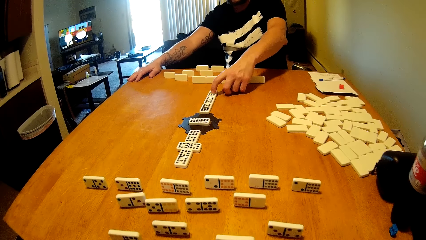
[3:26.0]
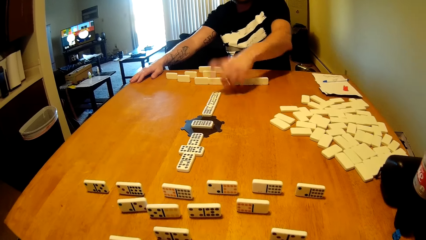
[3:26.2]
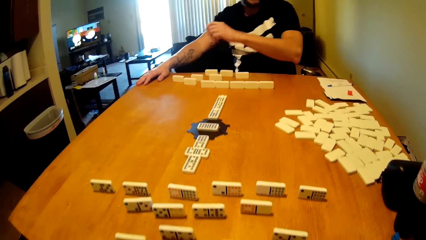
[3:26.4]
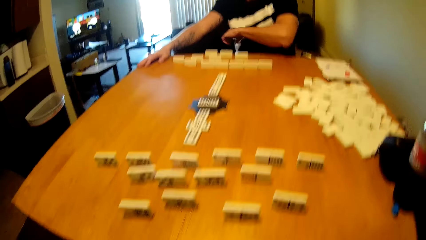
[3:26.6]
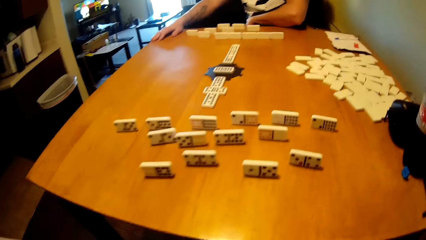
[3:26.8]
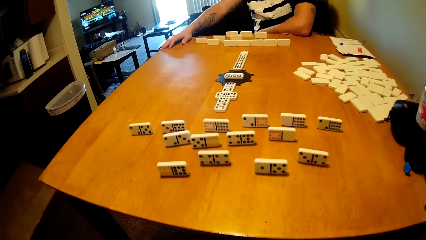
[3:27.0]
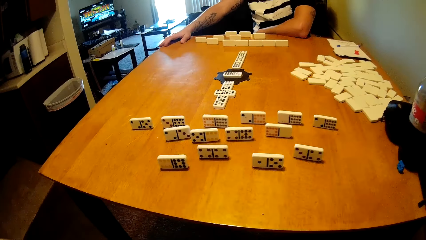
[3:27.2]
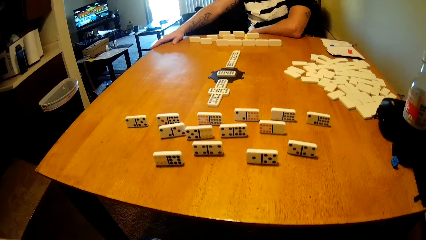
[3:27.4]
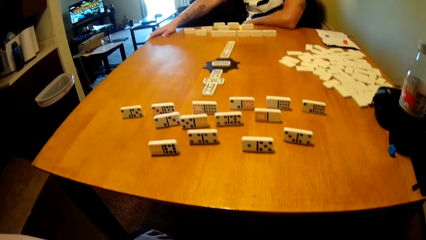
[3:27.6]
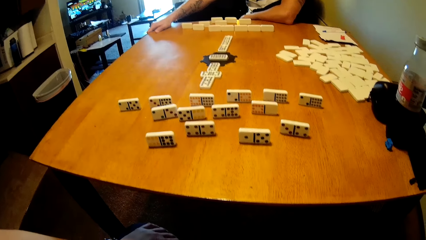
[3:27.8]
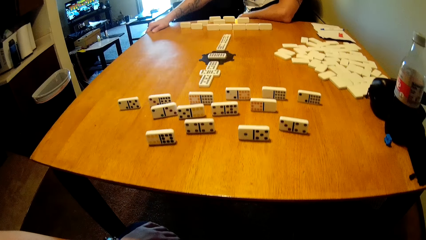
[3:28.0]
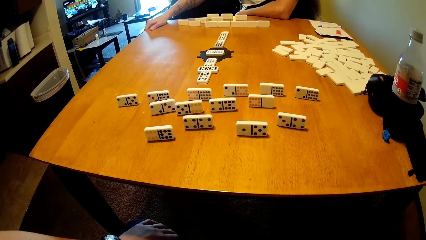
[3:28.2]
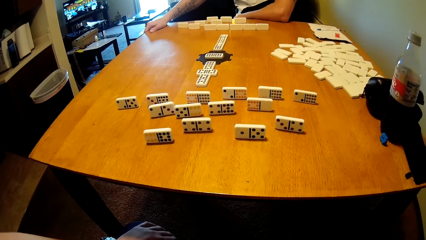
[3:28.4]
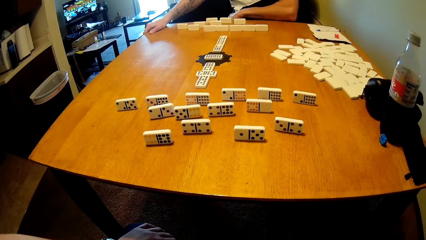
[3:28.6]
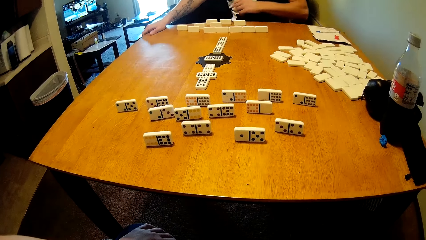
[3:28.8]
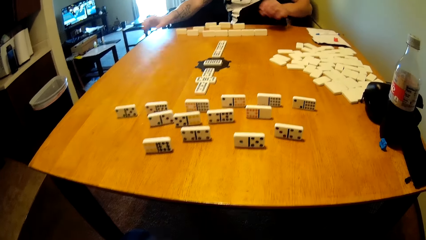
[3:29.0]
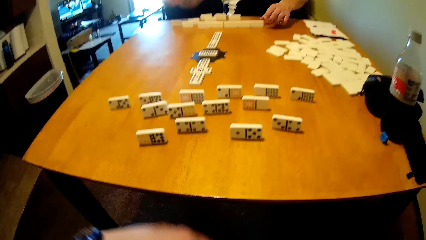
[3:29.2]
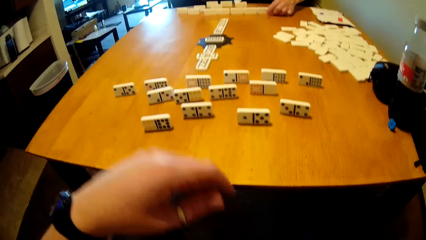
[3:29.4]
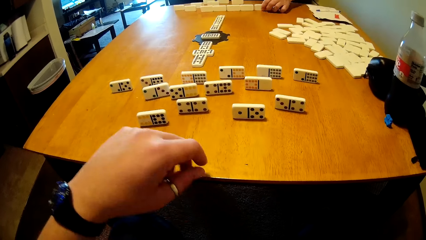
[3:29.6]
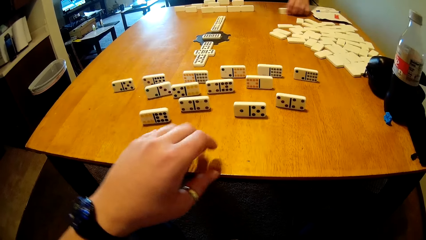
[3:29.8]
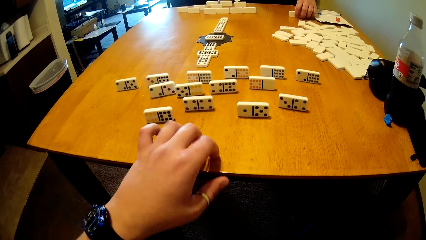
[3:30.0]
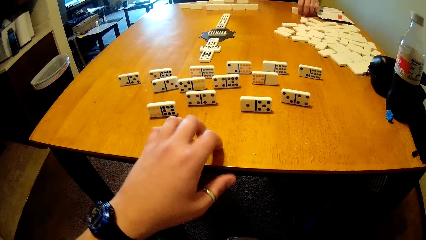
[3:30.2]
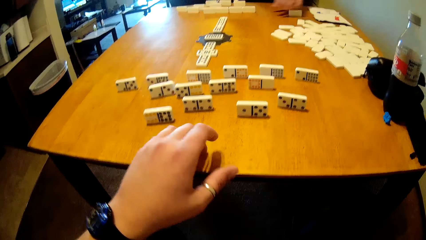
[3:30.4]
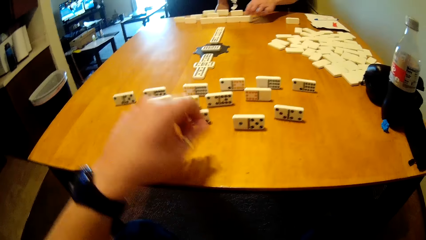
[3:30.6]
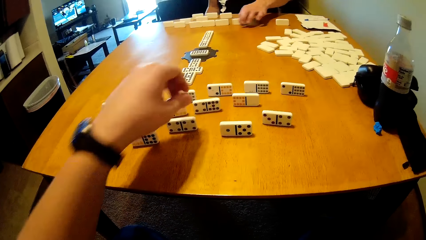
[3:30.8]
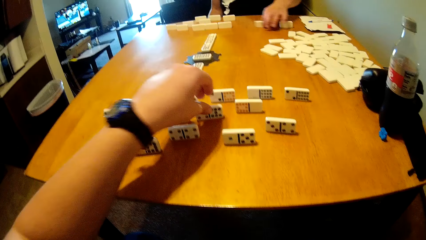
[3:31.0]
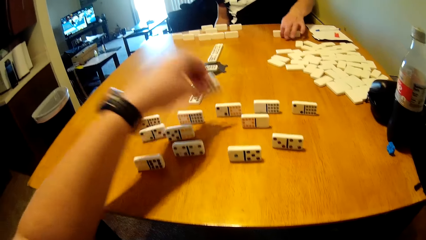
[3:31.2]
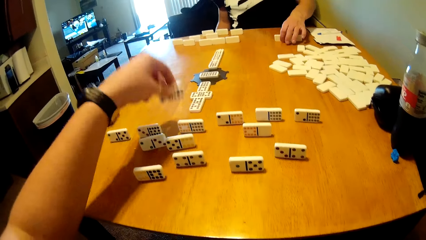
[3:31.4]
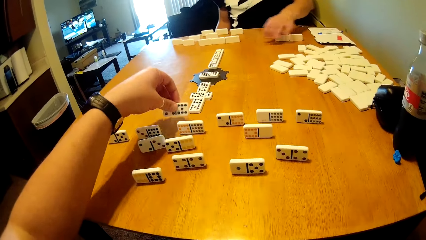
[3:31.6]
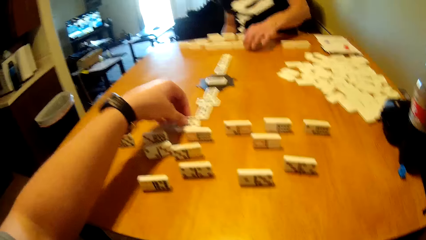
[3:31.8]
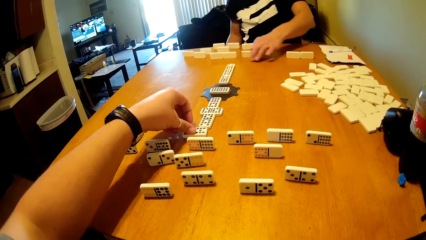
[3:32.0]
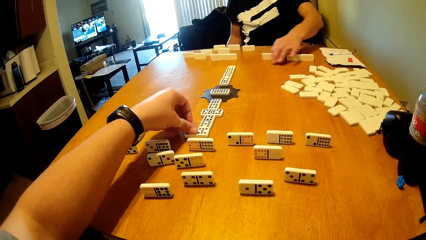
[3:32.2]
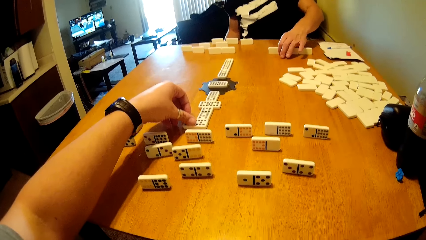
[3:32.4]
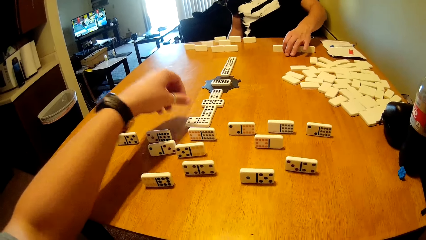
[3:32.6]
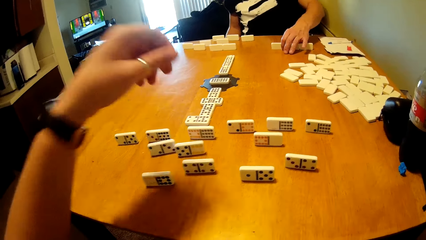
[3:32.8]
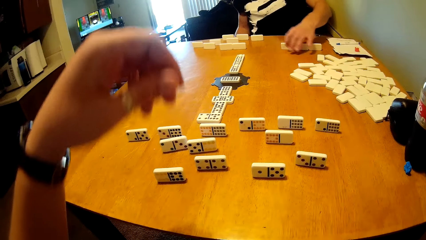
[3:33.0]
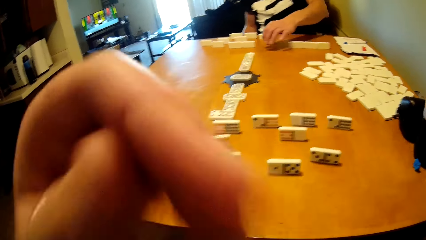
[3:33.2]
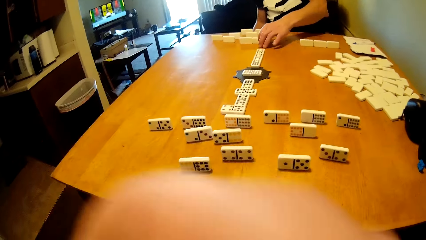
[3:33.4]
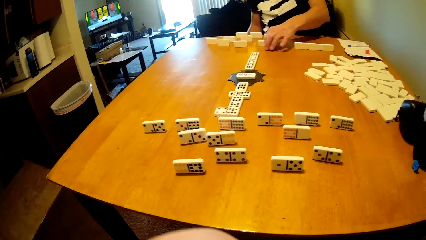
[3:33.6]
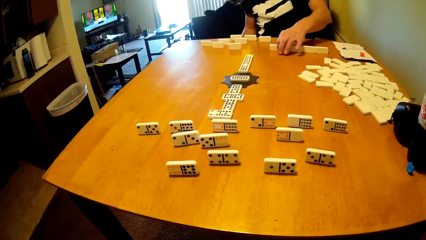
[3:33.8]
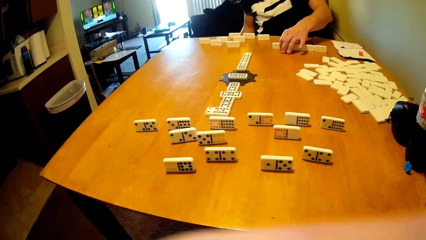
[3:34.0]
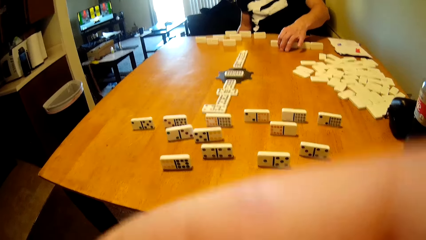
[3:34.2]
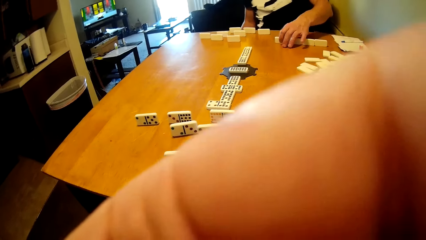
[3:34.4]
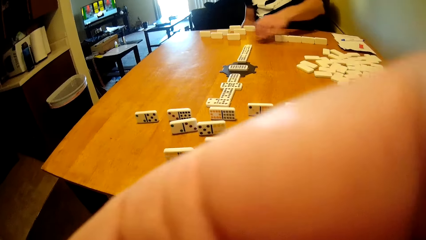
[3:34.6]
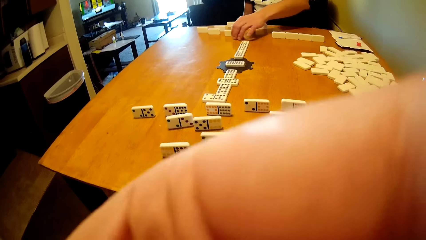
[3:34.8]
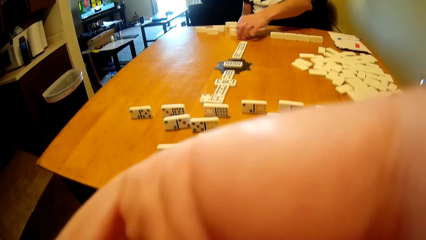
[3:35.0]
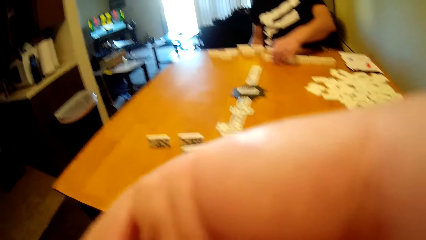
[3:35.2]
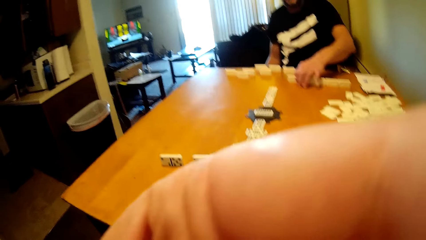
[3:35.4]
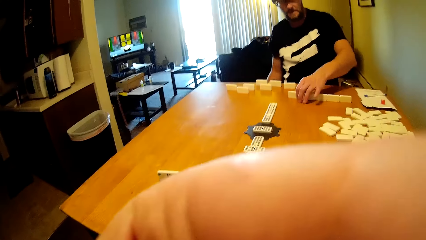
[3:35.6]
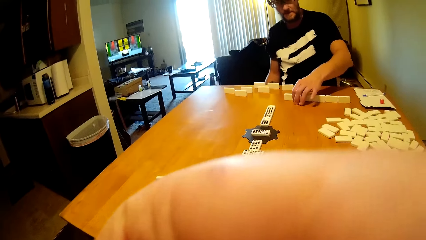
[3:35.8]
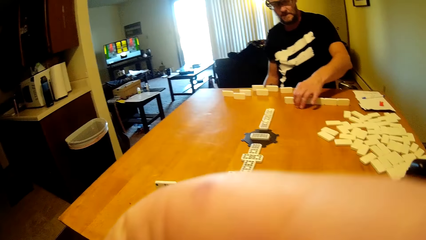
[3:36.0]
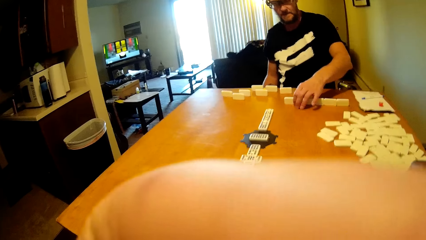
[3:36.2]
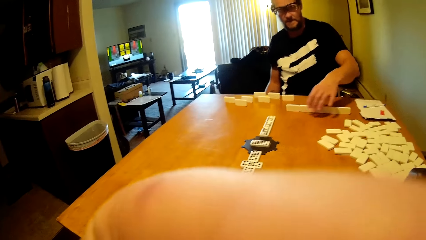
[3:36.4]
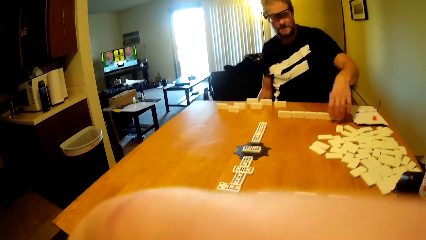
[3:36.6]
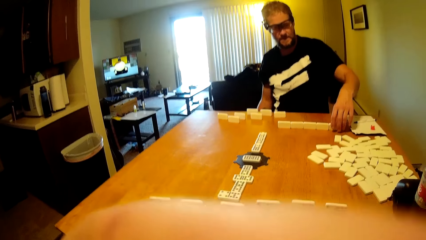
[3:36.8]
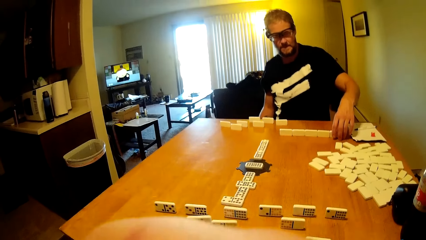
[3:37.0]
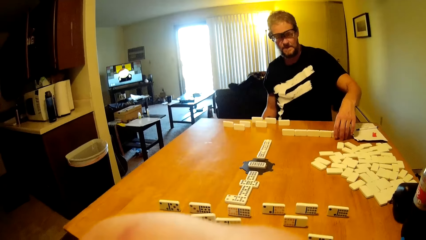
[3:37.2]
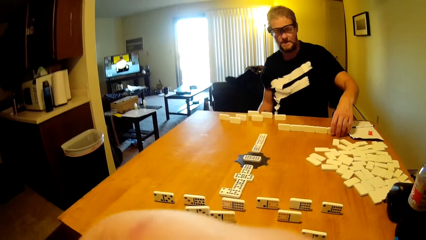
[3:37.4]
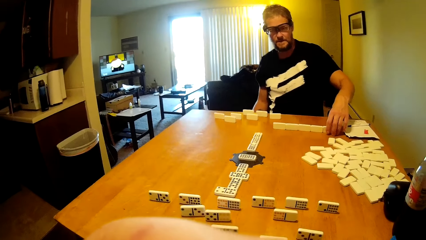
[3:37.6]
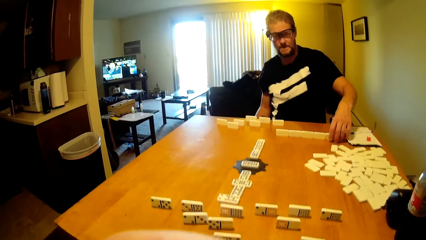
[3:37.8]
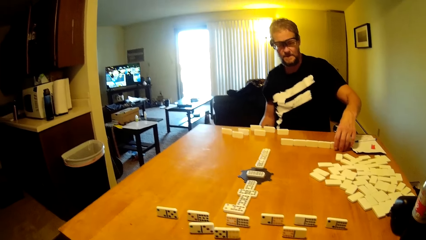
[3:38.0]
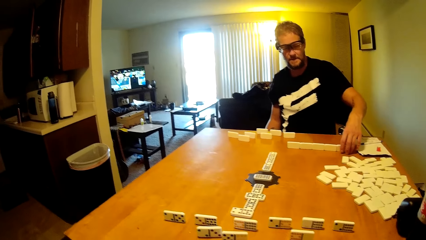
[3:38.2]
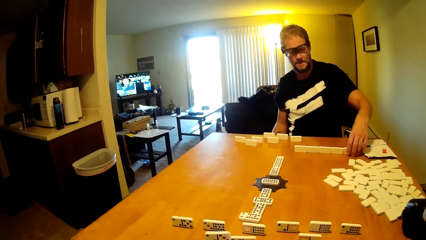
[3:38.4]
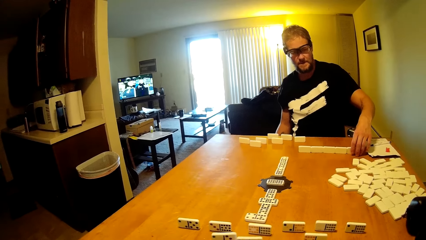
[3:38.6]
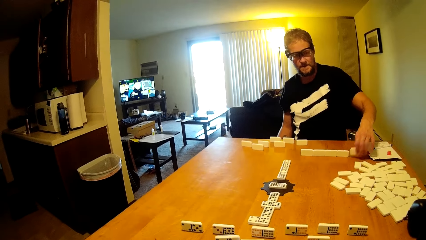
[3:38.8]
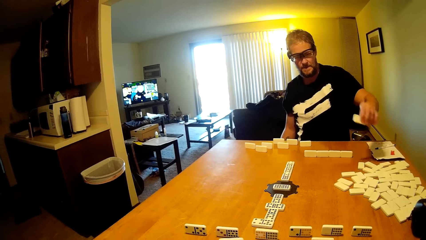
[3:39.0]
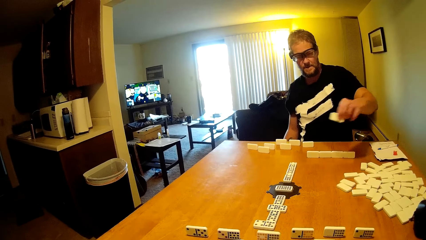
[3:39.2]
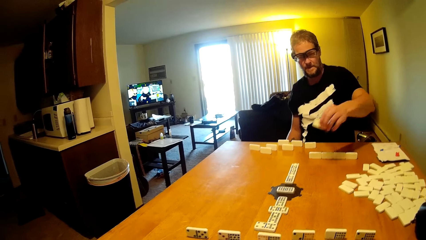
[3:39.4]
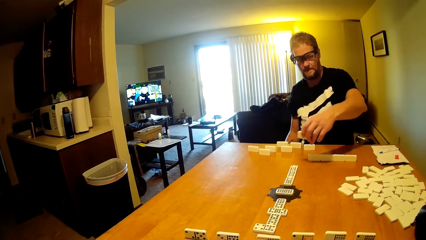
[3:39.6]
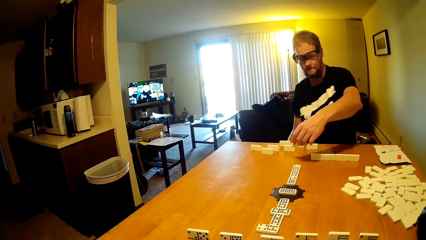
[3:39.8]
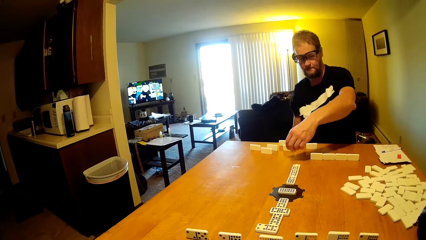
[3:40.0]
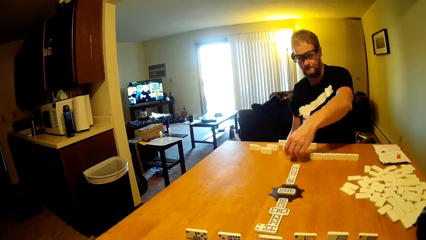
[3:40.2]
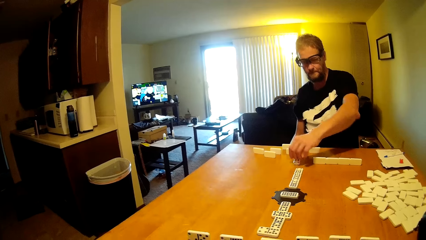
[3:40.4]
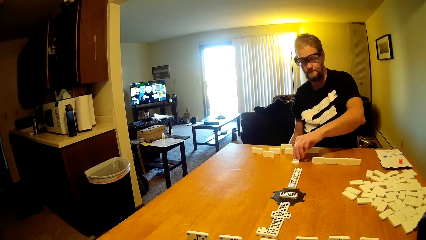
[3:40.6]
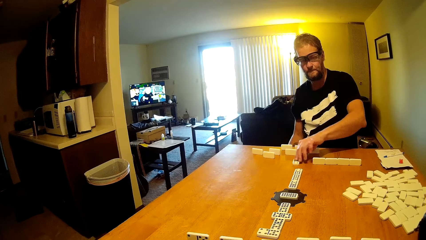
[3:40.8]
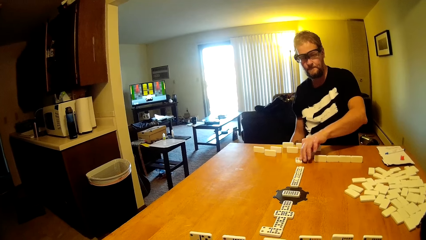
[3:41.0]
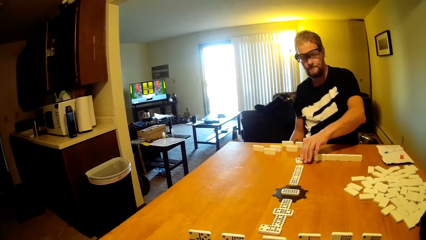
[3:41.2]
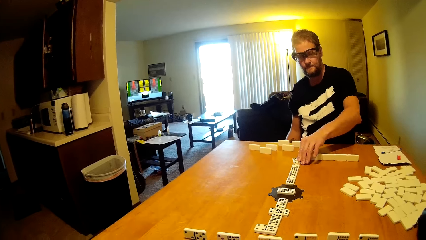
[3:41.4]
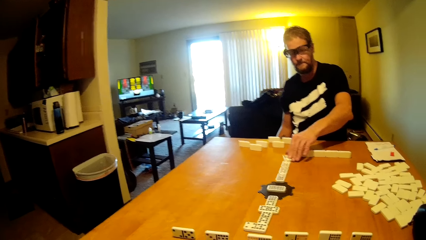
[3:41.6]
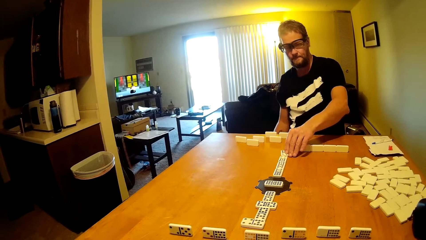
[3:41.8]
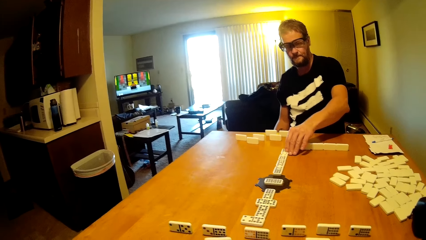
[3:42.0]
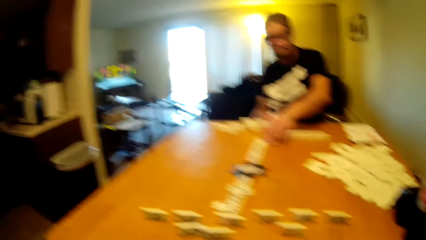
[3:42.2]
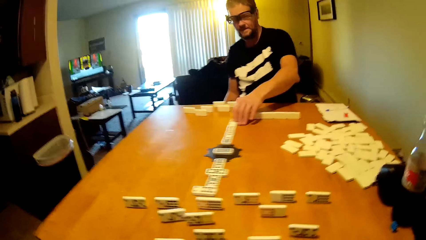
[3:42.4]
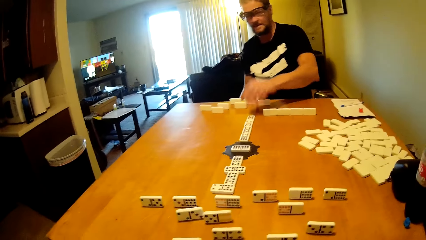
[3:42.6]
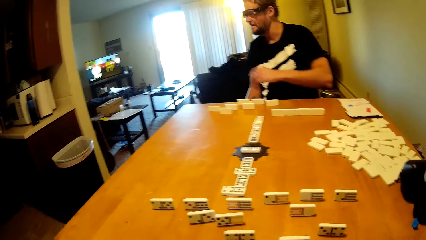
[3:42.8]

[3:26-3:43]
A person touches the dominoes card. The camera wearer talks in the room. The person talks in the room, drags the domino tile on the table, takes the dominoes card, and puts the dominoes card on the table. The camera wearer takes the dominoes card, plays the domino tile, and puts the dominoes card on the table. The person arranges the dominoes card on the table. The camera wearer lifts up the hand. The person arranges the dominoes card on the table, plays the domino tile, takes the dominoes card, and puts the dominoes card on the table.
